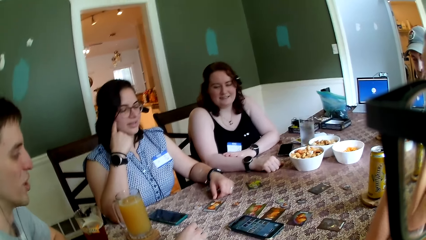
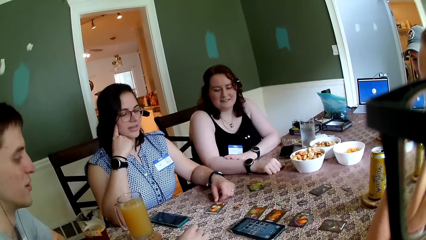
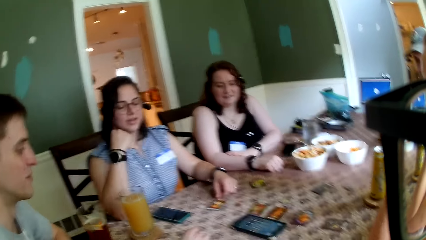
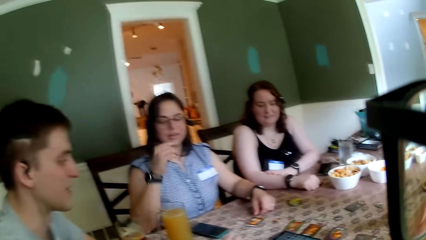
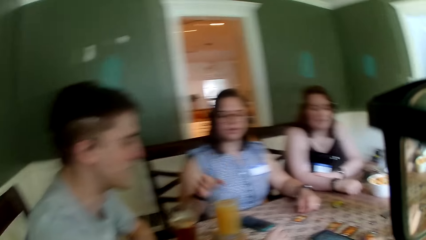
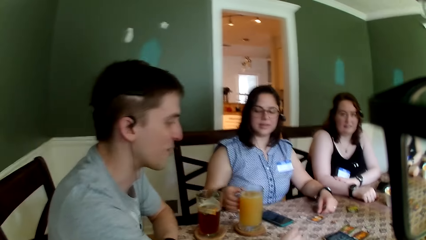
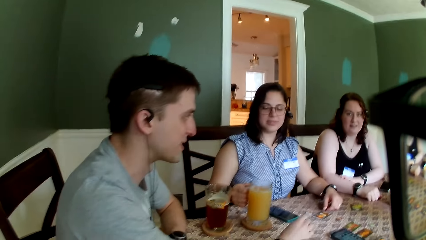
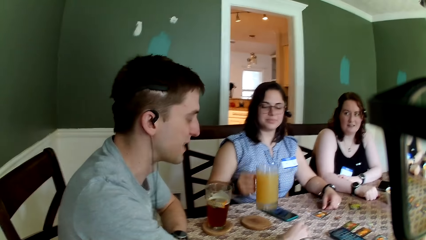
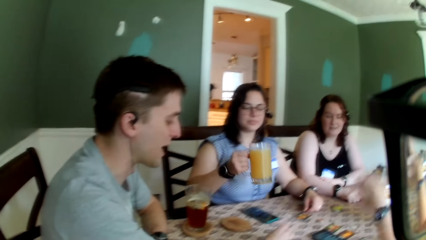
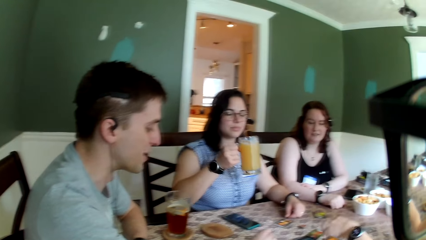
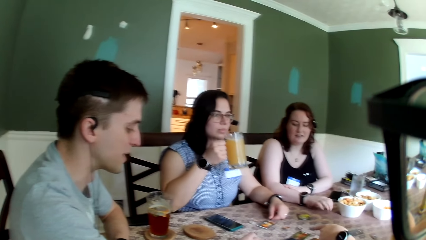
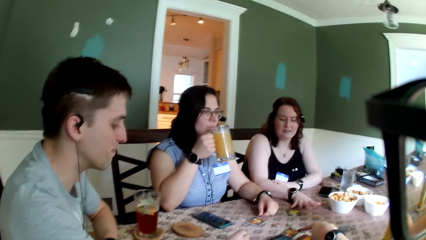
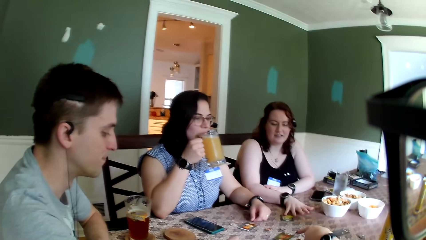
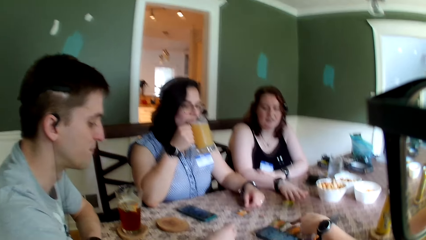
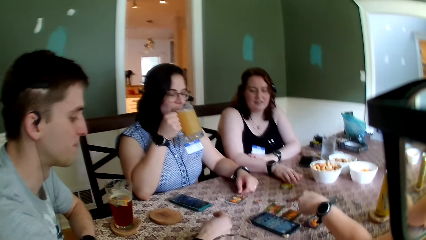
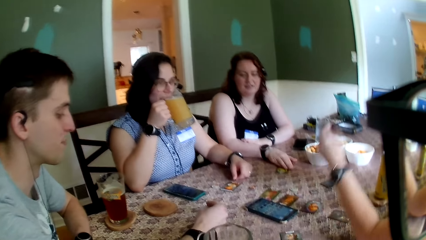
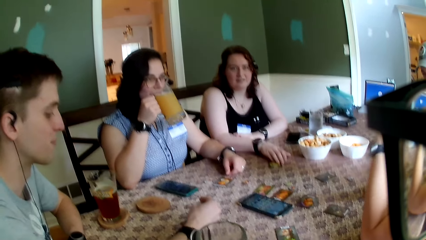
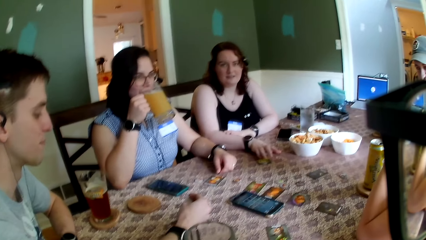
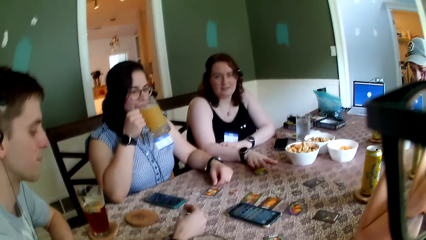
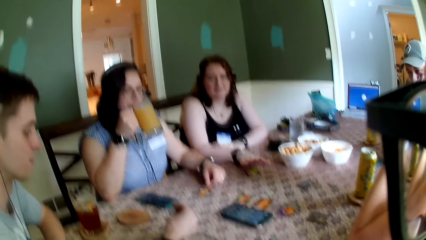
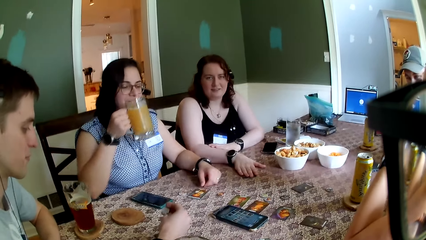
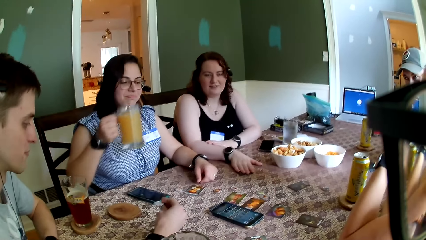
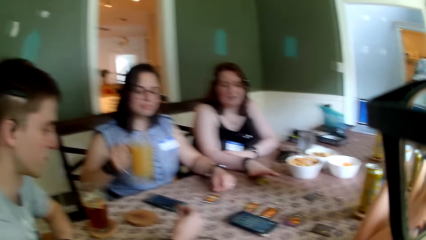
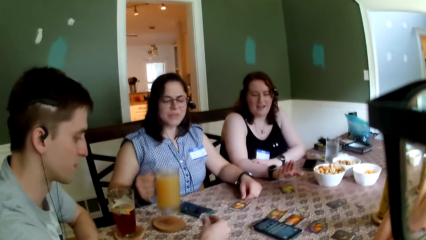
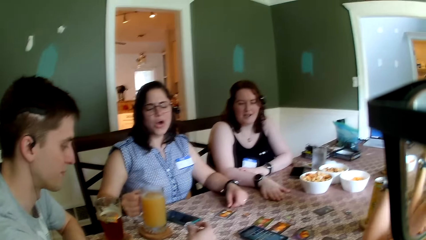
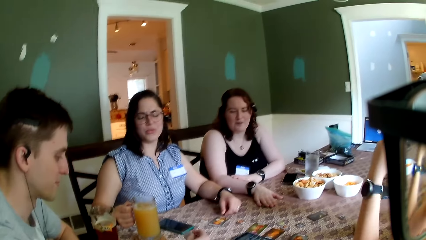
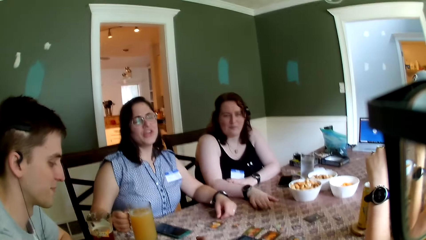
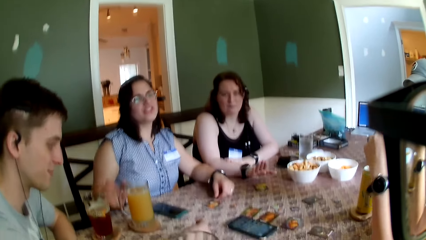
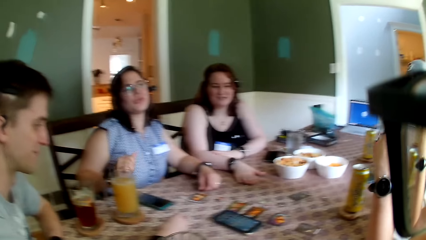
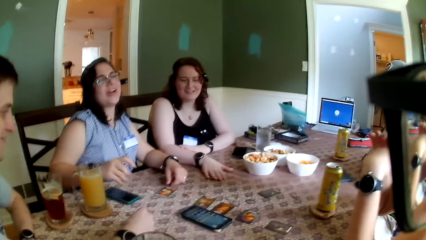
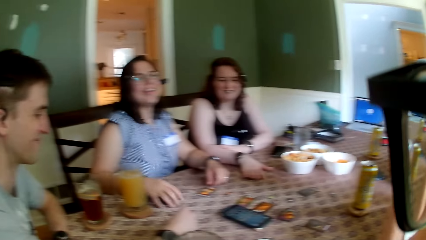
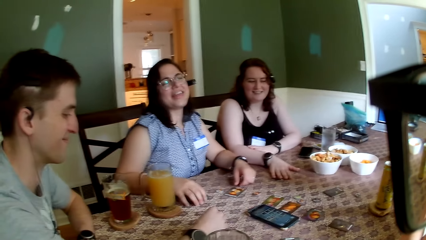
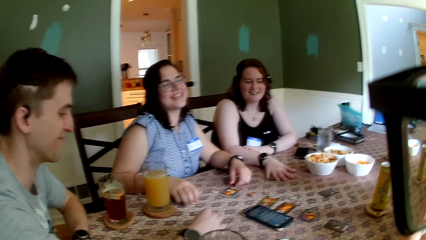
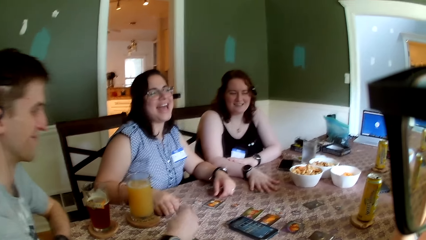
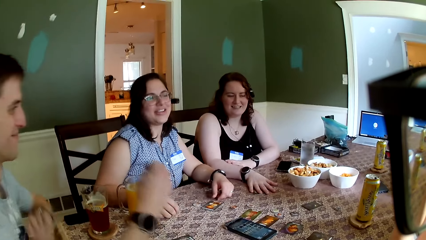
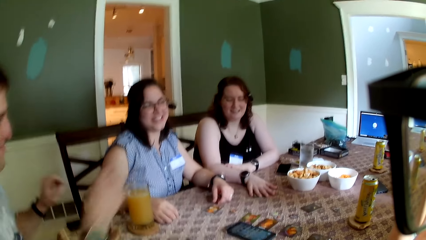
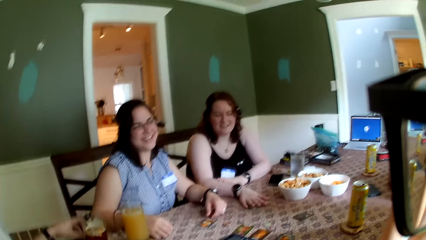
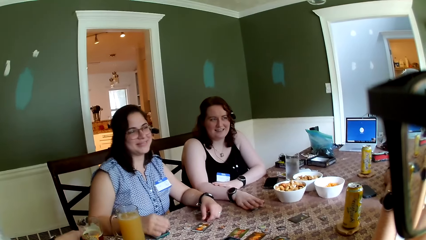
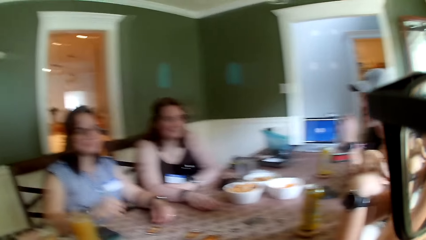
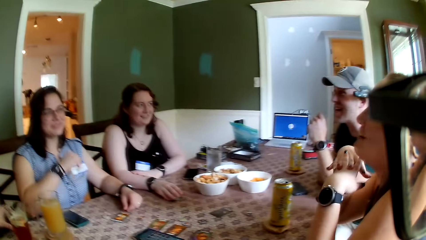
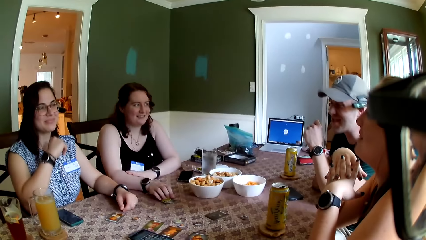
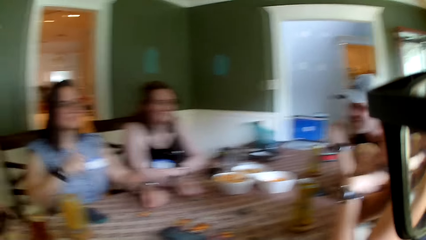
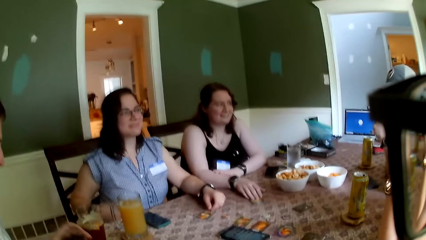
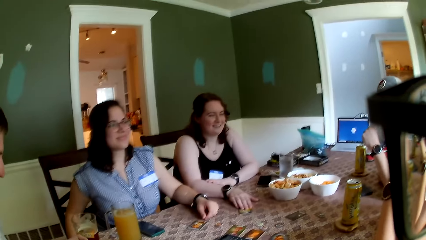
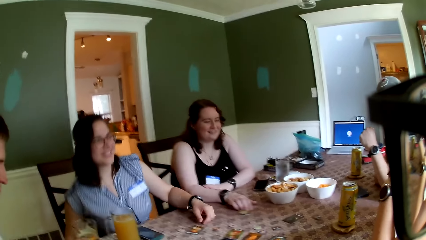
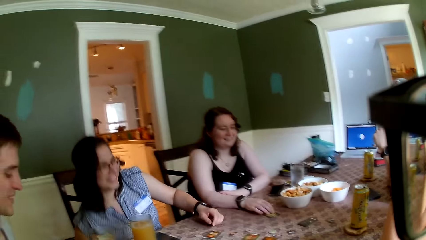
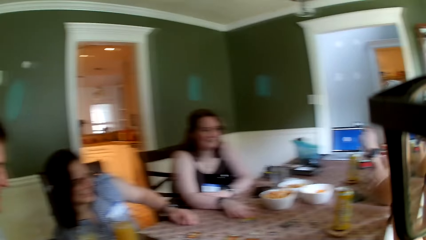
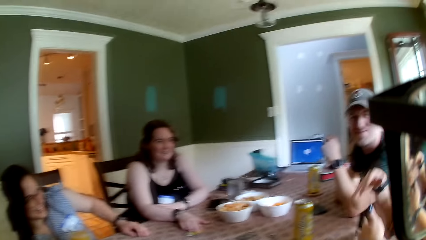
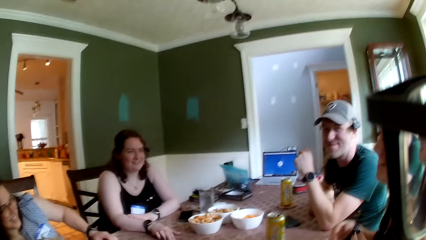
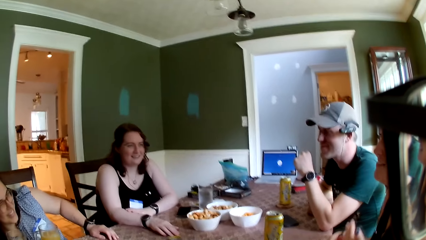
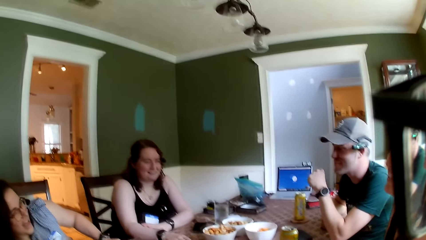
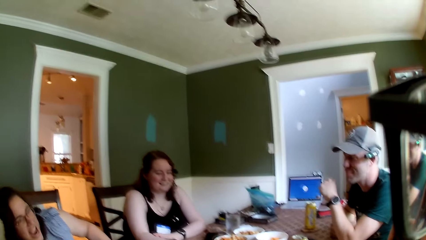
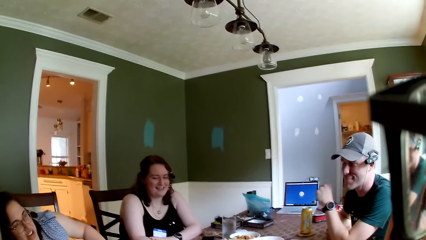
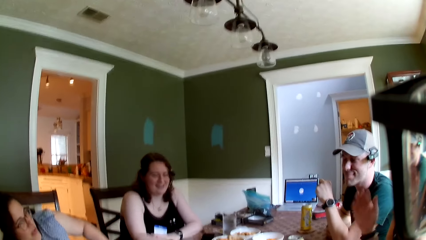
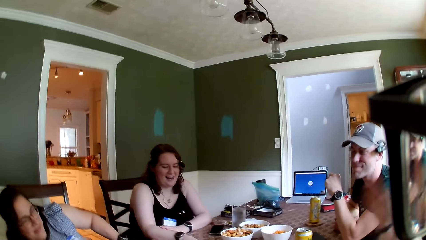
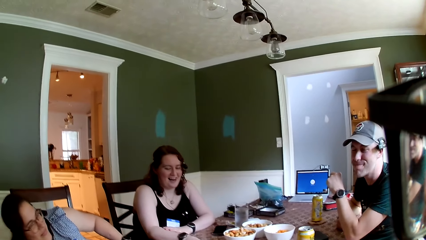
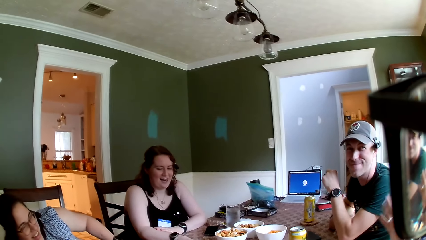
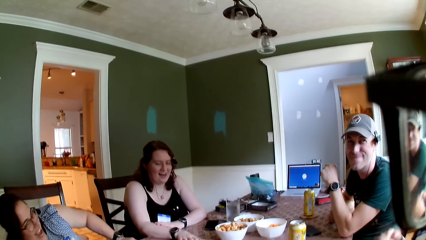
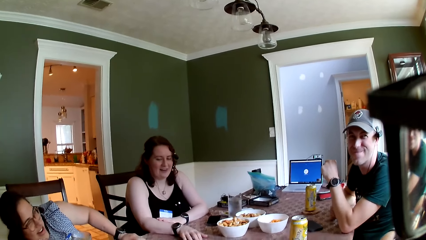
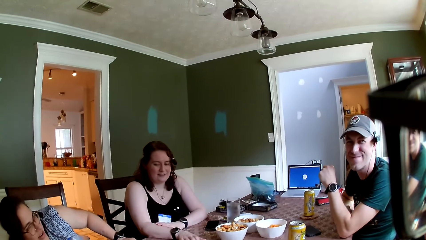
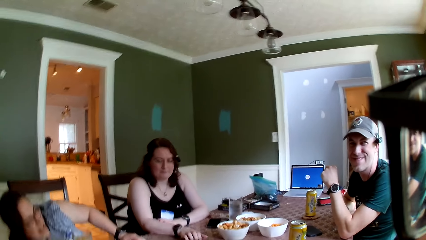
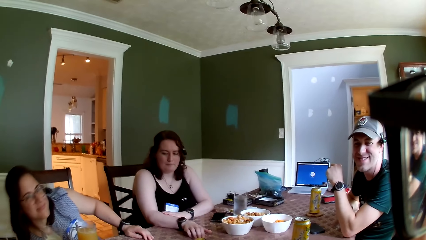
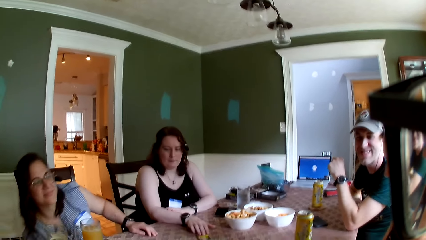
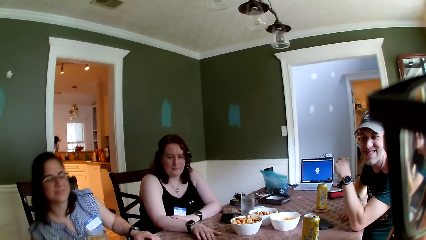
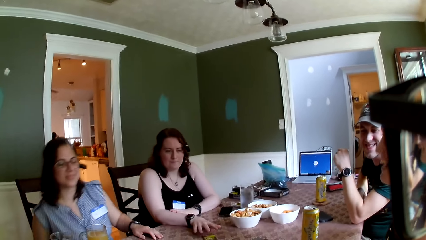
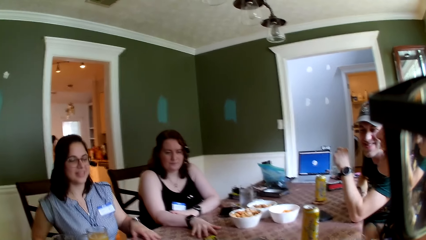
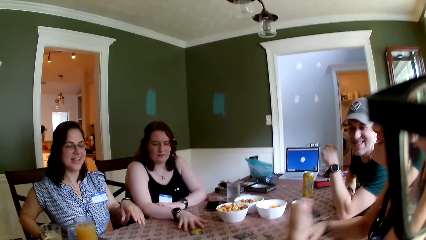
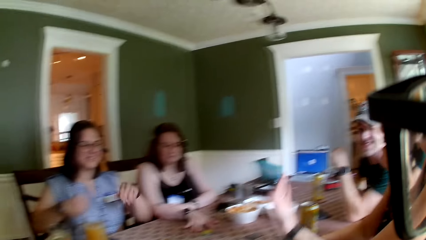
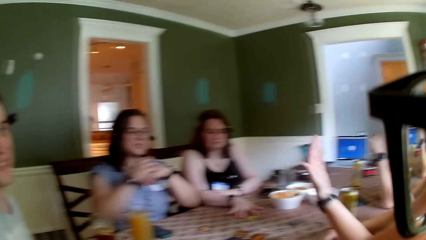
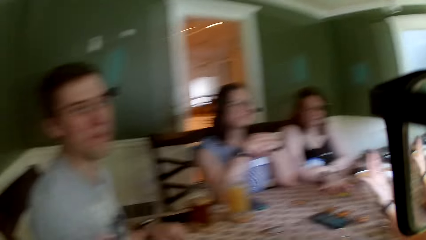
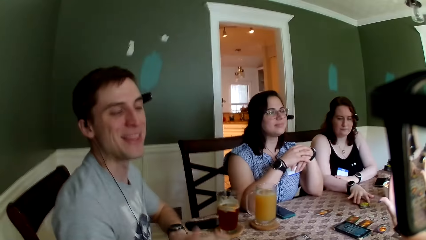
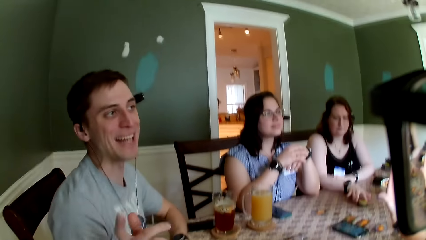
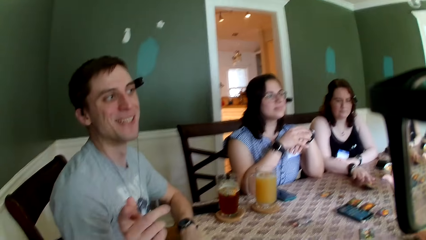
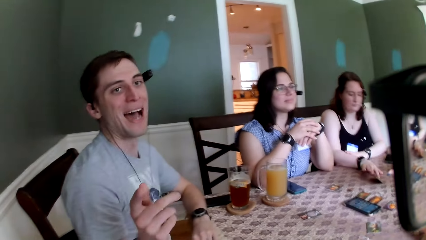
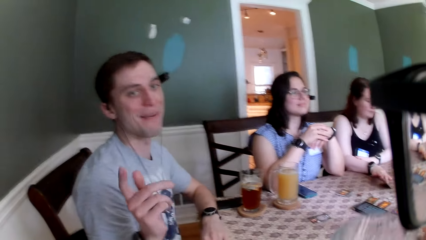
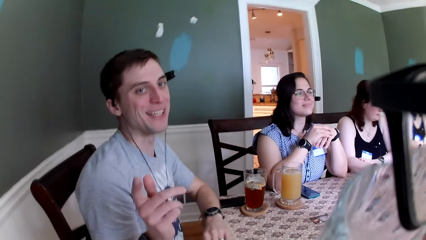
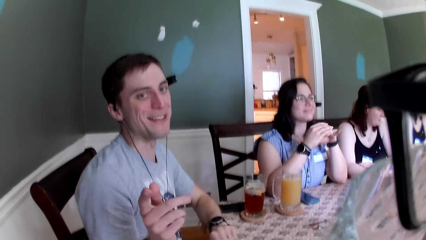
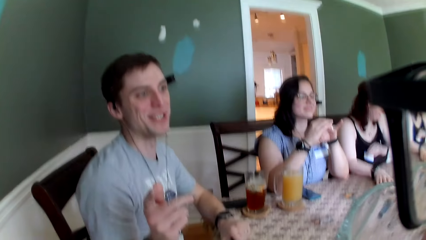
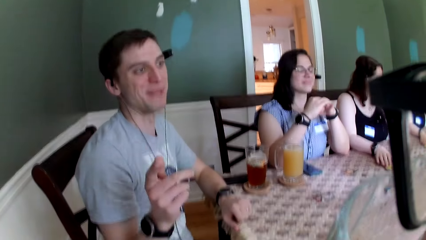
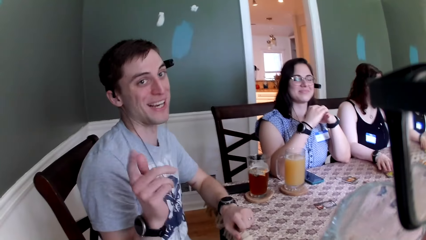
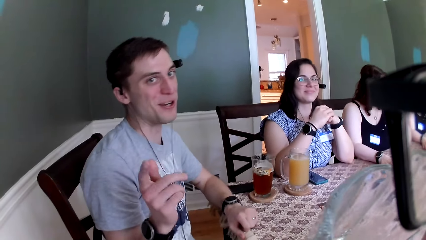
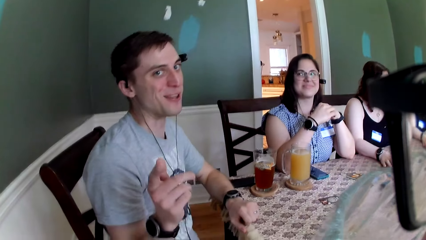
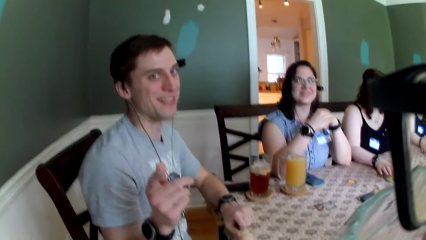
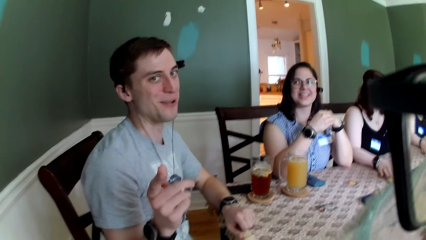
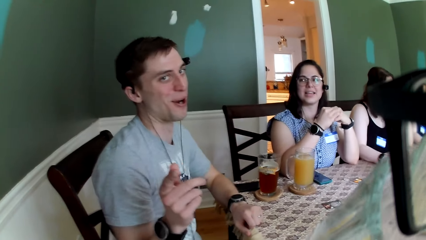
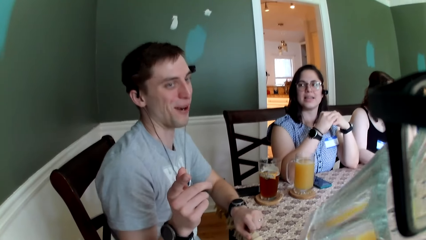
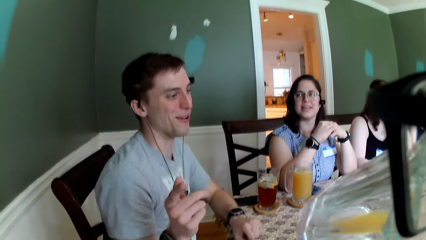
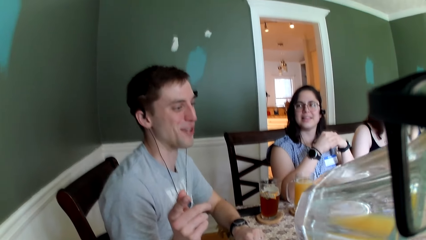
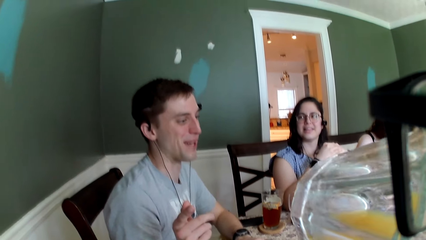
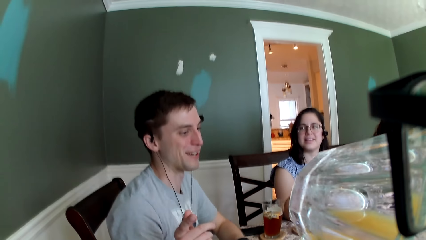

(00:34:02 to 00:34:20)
A man drops the card on the table. A woman picks up the glass cup from the coaster on the table with her right hand. The woman drinks juice from the glass cup with her right hand. The woman drops the glass cup on the coaster on the table with her right hand. The woman touches a phone on the table with her right hand. The woman removes her right hand from the table. The camera wearer looks around. The woman places her right hand on the table. The camera wearer drinks juice from the glass cup with his left hand. He converses with another man.
